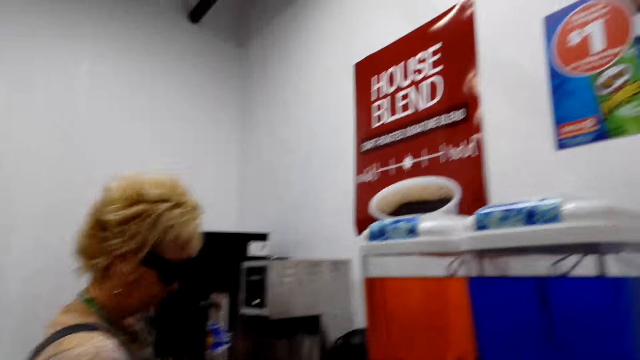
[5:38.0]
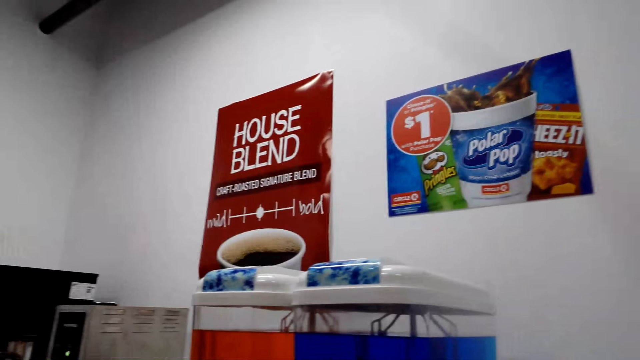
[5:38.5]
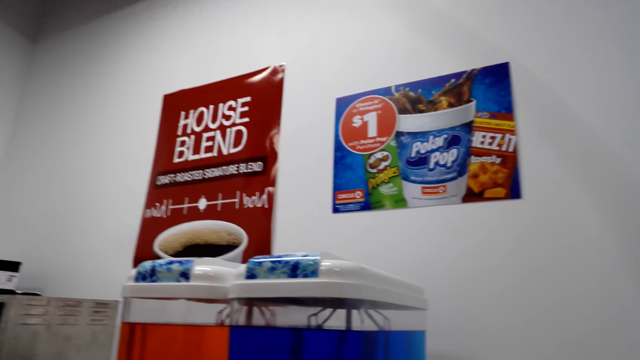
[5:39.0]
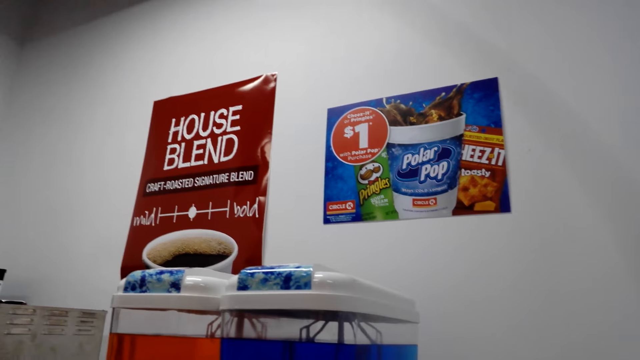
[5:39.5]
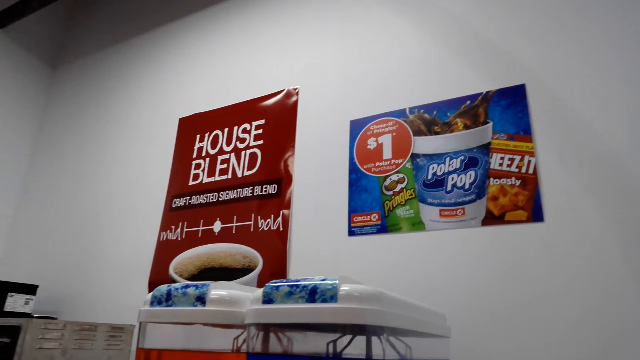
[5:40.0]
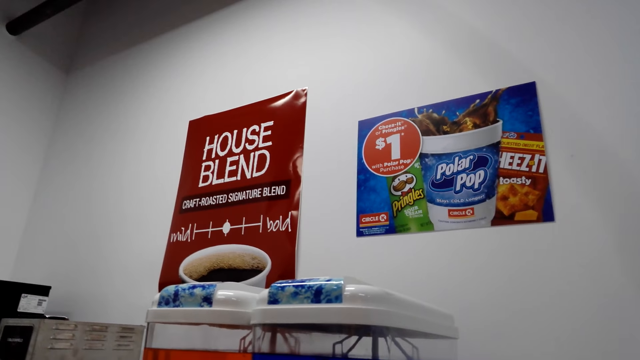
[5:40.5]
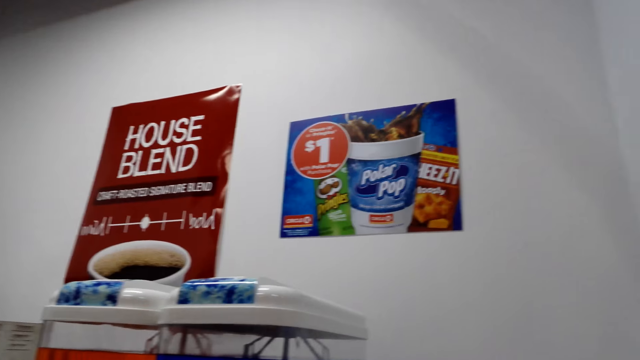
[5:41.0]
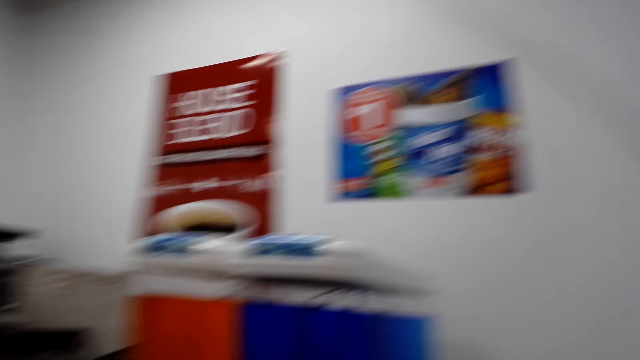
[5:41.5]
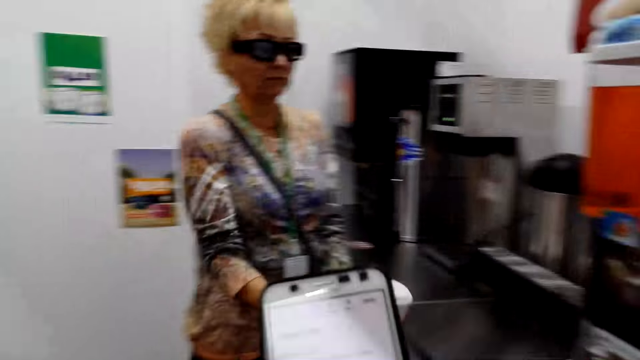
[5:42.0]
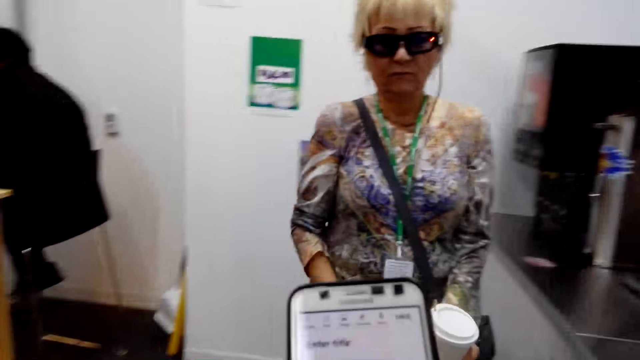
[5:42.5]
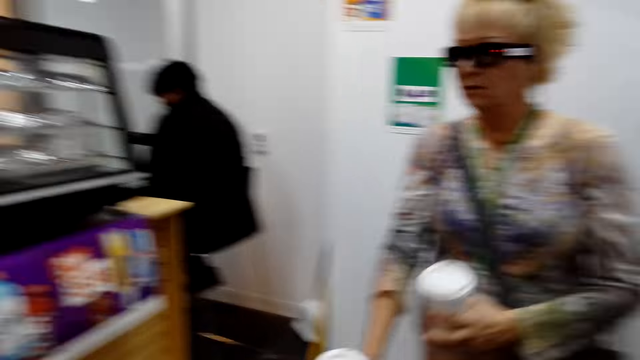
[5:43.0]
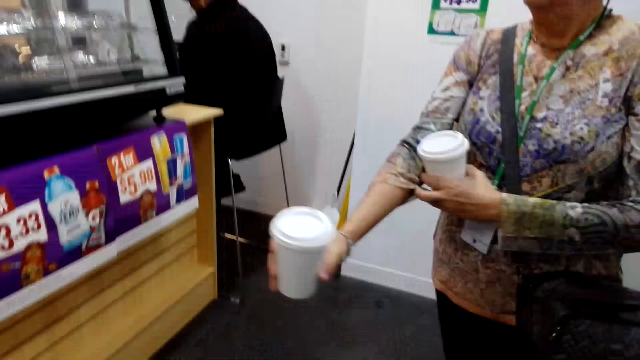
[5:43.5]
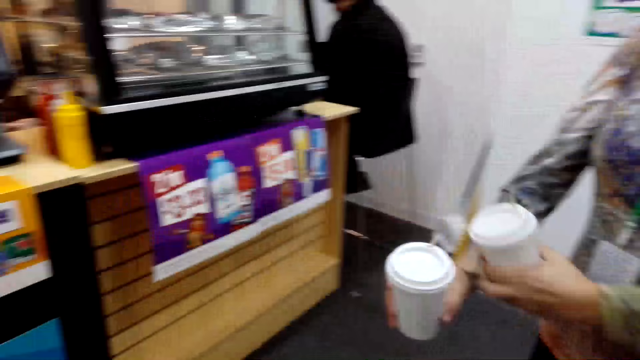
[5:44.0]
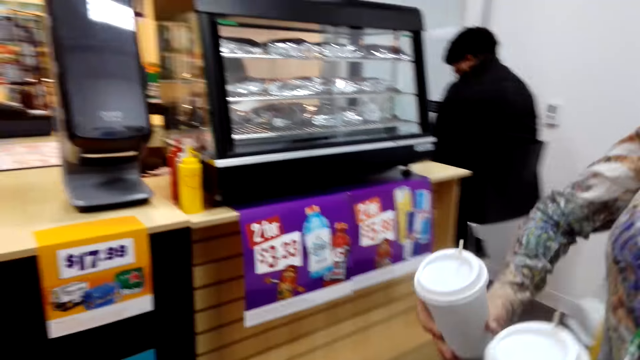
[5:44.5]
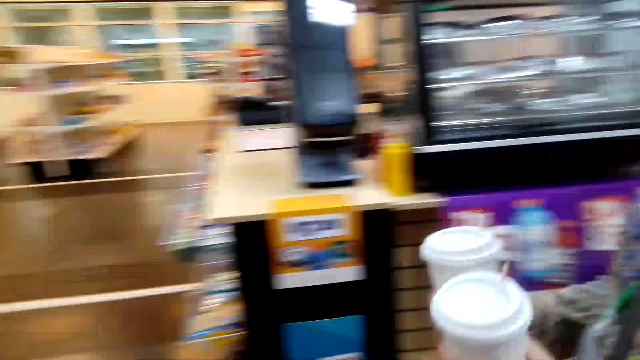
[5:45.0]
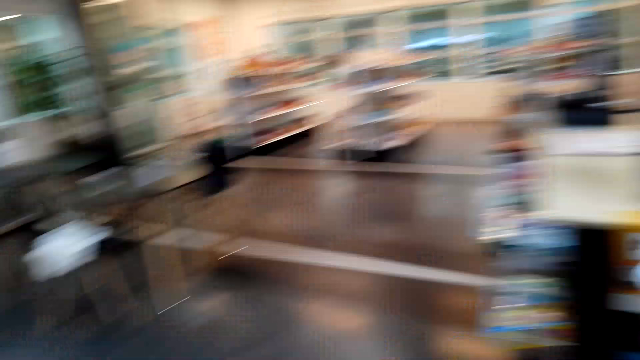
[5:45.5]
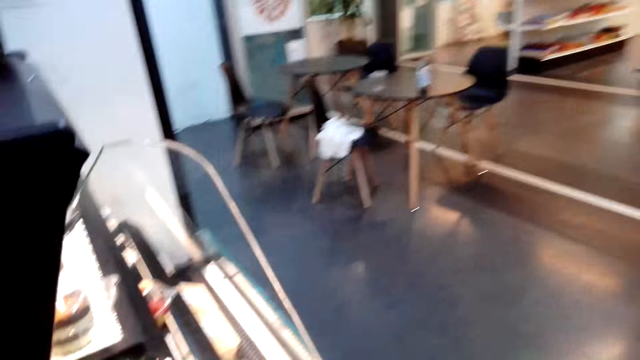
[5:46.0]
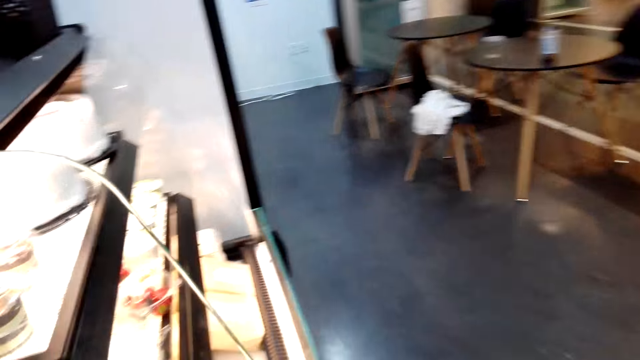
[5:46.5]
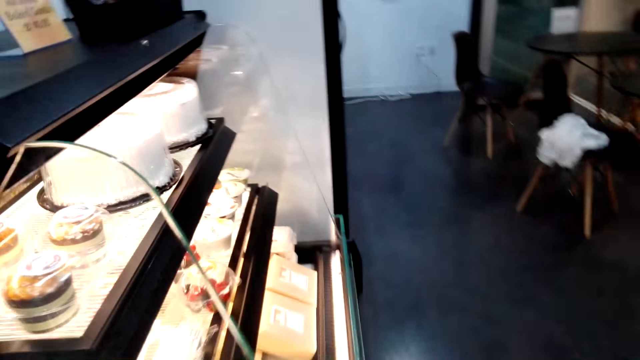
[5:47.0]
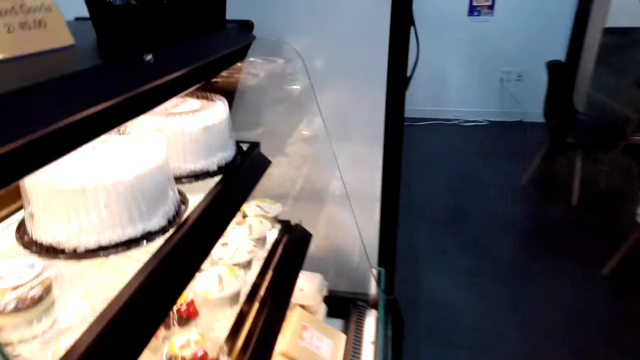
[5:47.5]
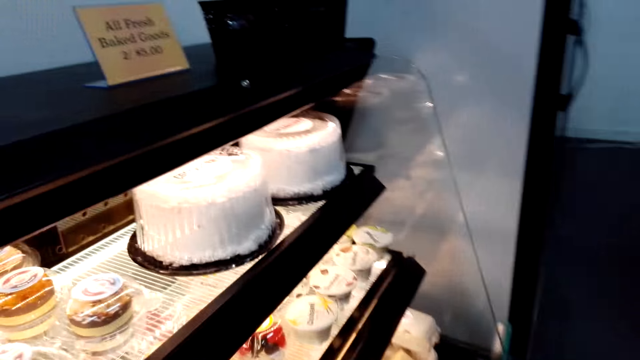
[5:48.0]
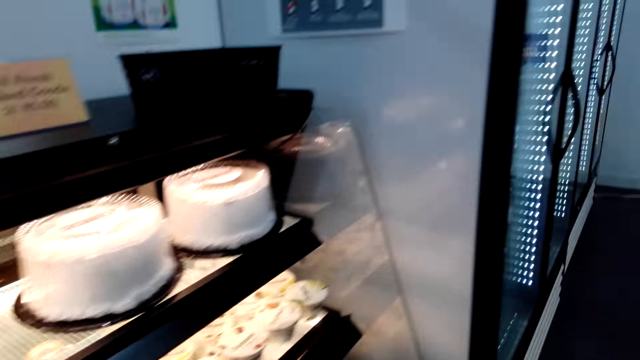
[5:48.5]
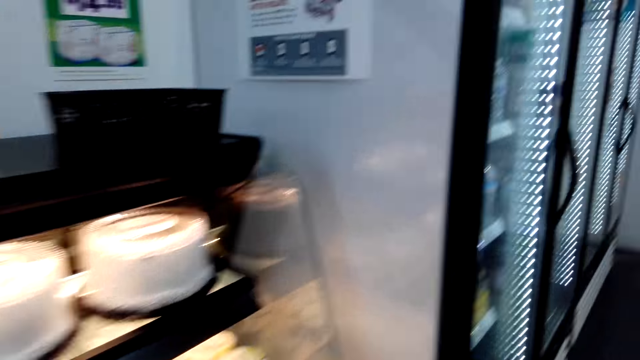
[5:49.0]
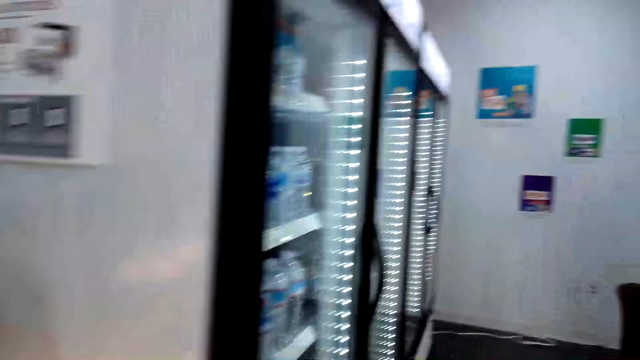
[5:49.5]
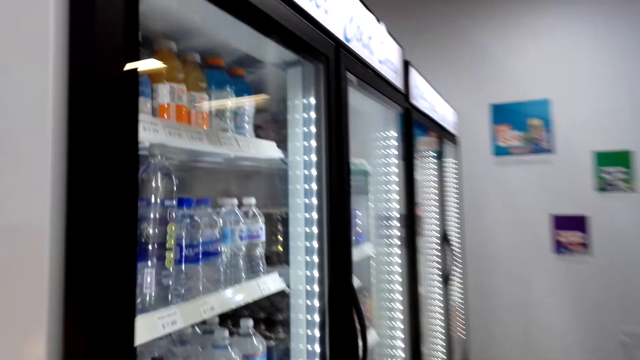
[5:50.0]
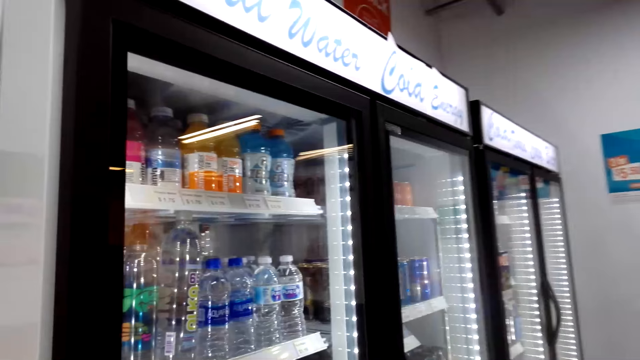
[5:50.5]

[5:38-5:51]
The camera wearer looks around. The woman walks. The woman holds two coffee cups. The camera wearer moves around. They walk.

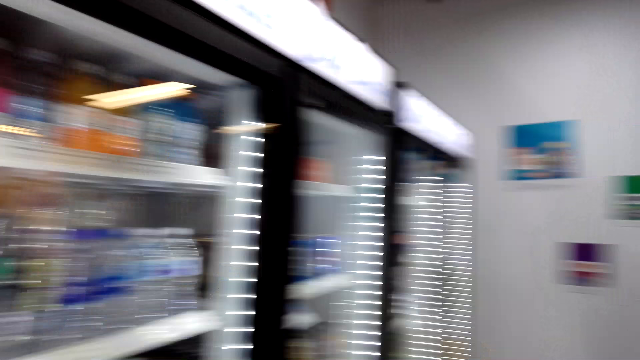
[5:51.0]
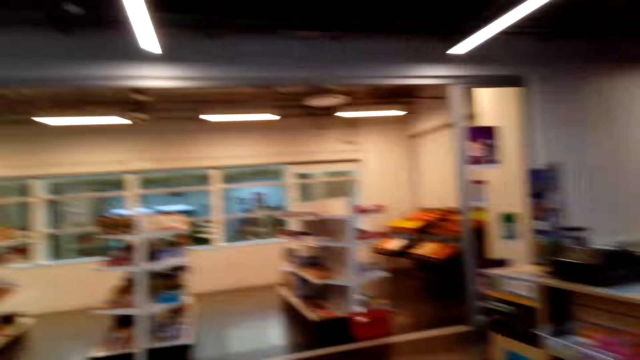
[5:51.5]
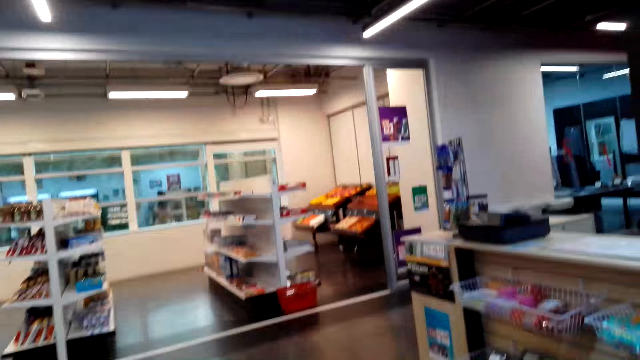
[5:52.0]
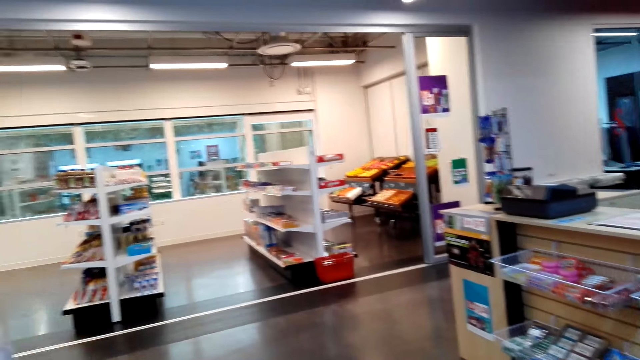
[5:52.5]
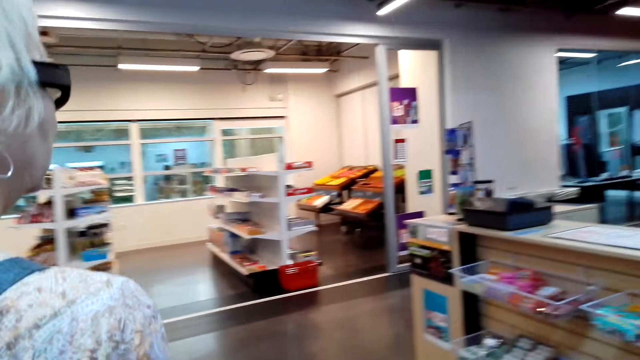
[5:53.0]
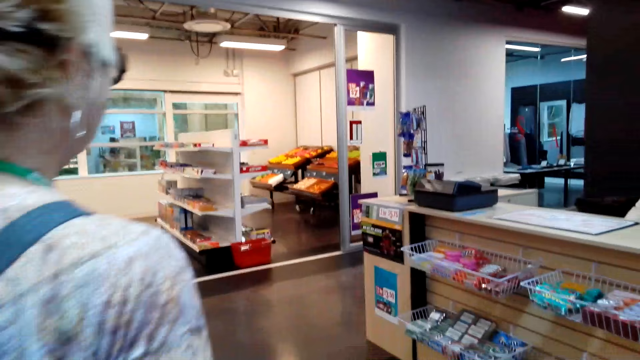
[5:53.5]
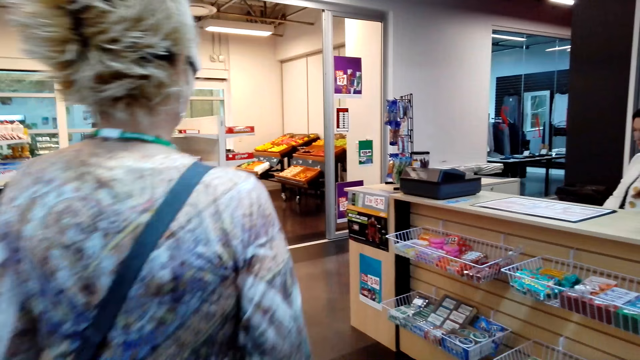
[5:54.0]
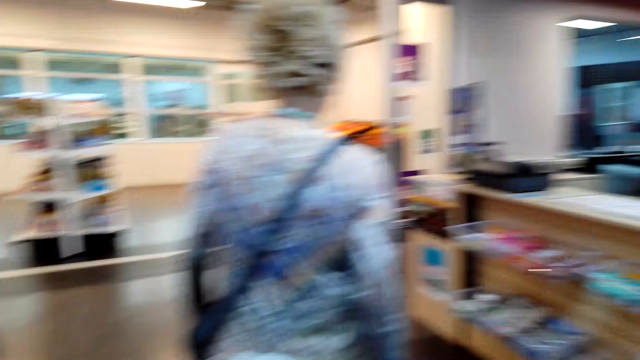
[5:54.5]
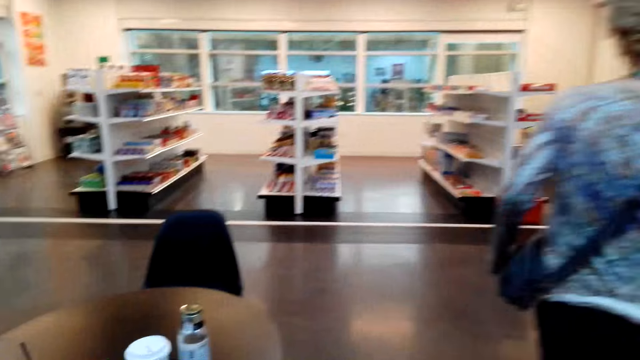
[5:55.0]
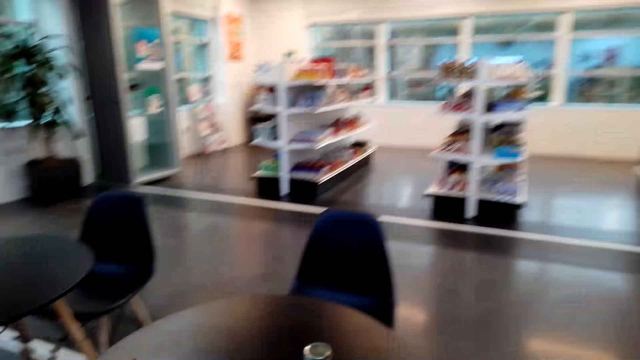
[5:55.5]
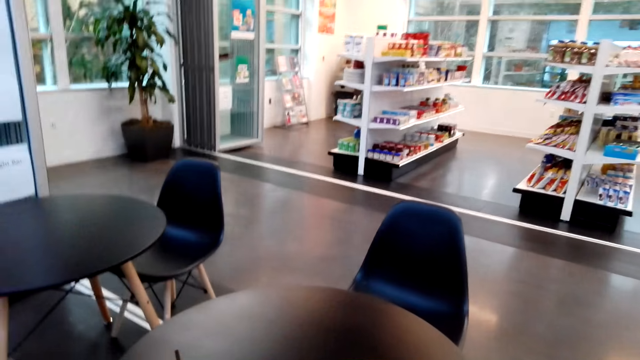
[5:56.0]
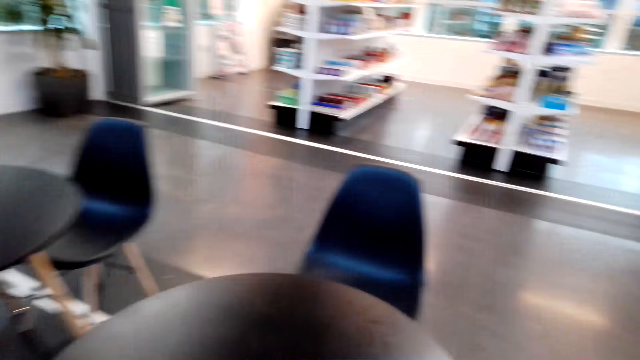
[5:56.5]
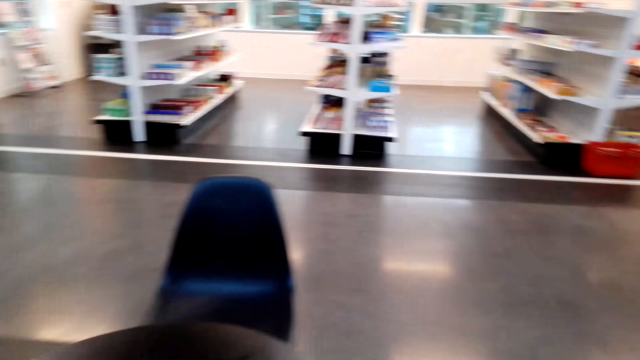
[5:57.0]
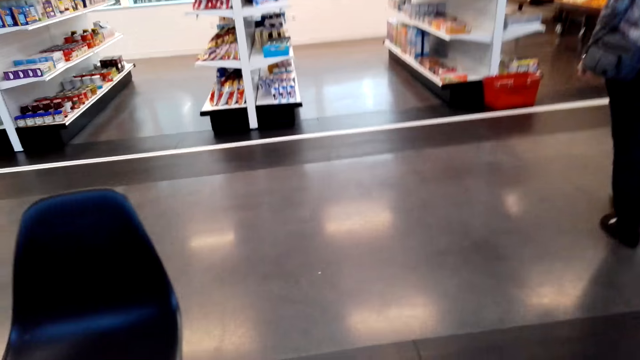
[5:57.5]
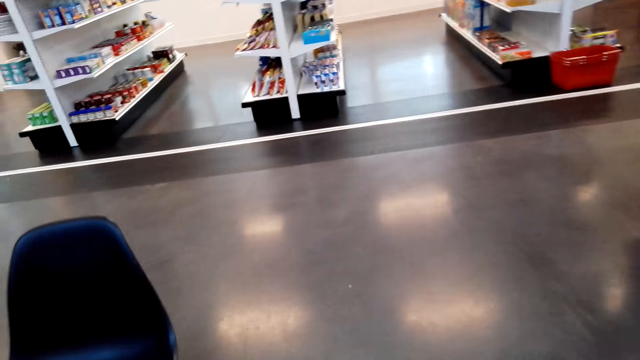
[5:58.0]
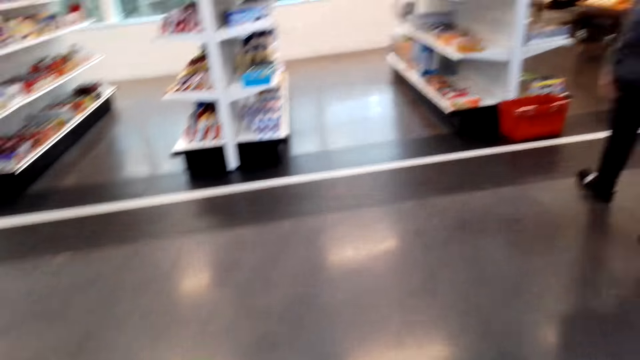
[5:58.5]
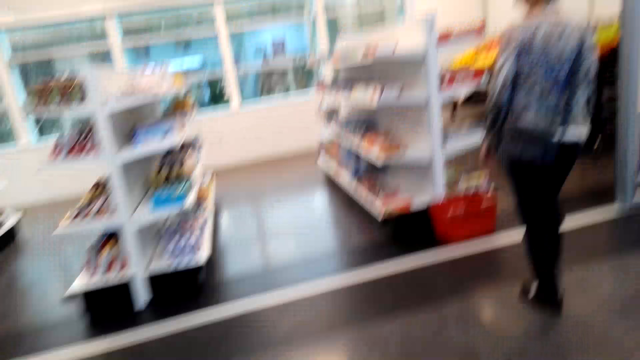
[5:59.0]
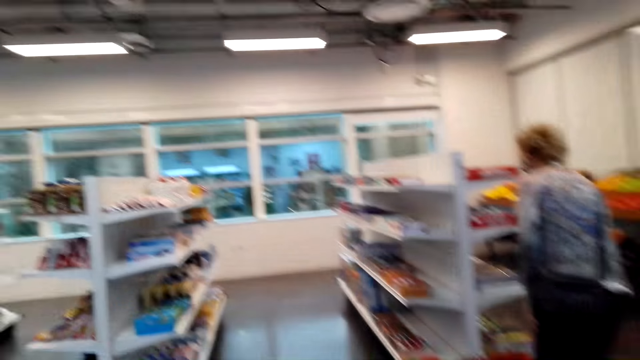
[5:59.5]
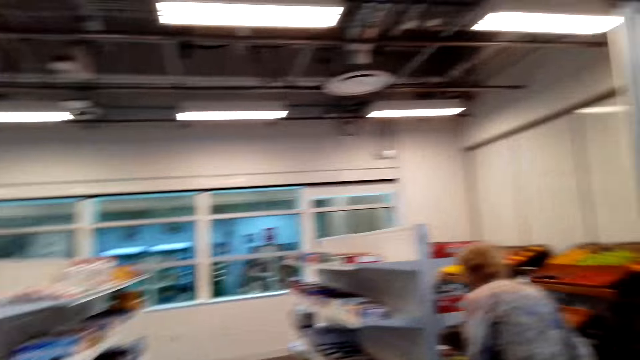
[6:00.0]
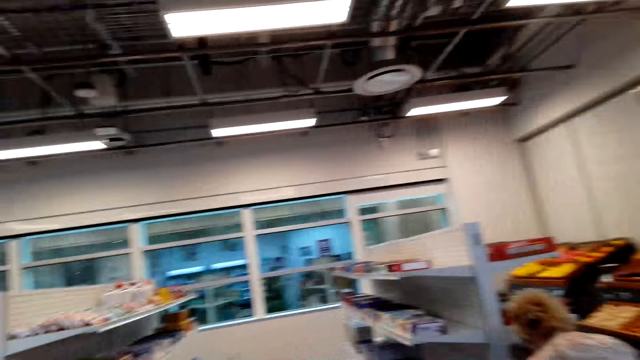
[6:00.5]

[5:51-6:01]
The camera wearer looks around. The woman walks around. The camera wearer looks around. They move around. The woman walks.
